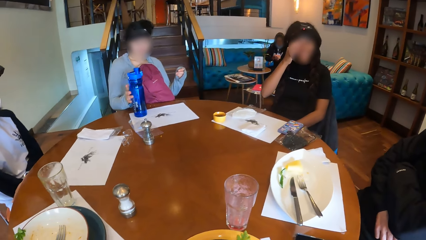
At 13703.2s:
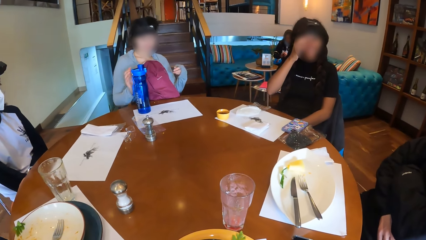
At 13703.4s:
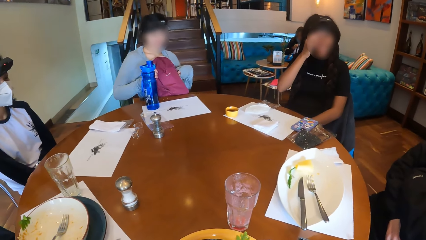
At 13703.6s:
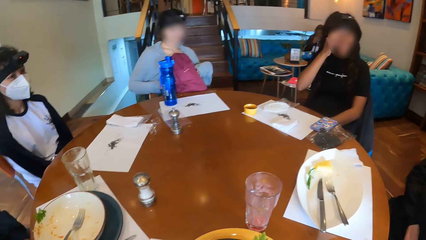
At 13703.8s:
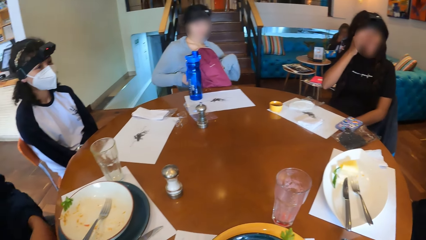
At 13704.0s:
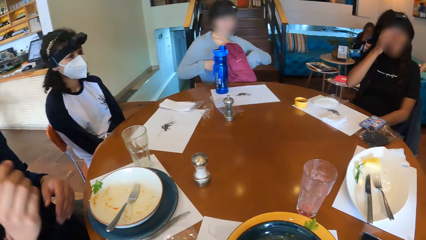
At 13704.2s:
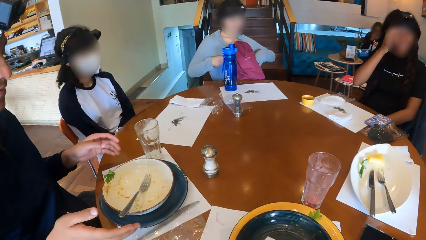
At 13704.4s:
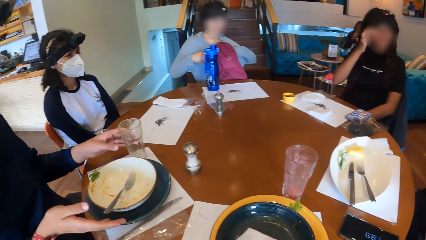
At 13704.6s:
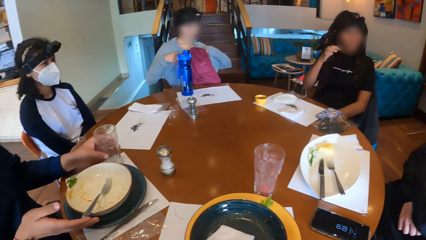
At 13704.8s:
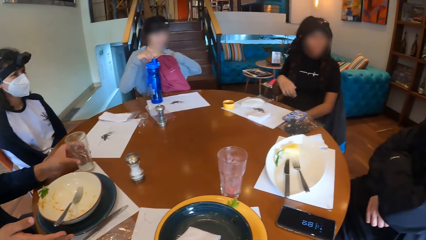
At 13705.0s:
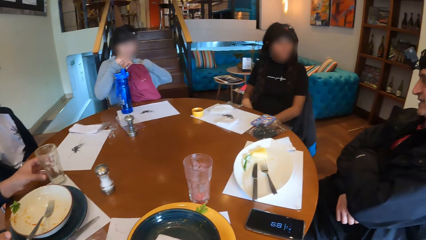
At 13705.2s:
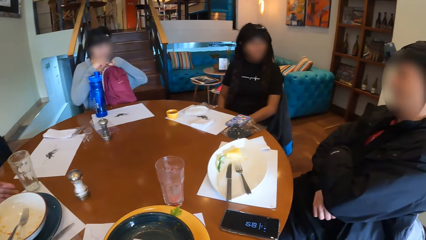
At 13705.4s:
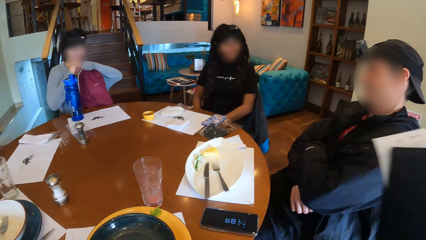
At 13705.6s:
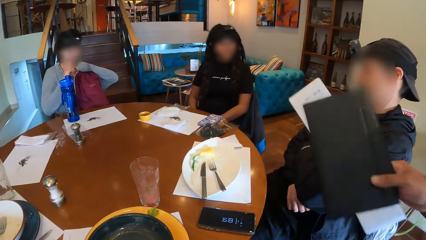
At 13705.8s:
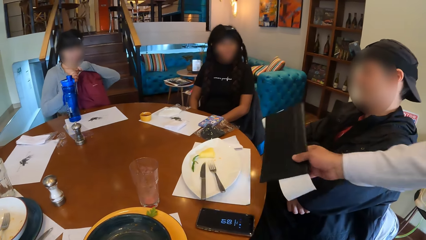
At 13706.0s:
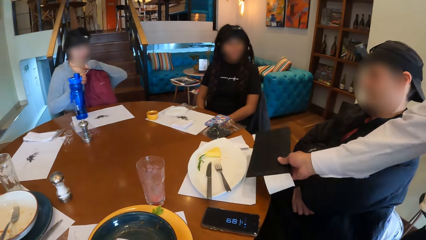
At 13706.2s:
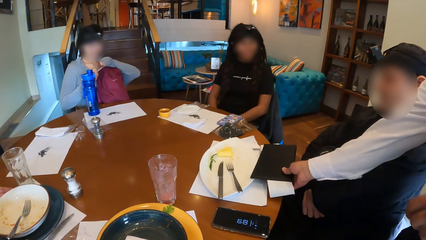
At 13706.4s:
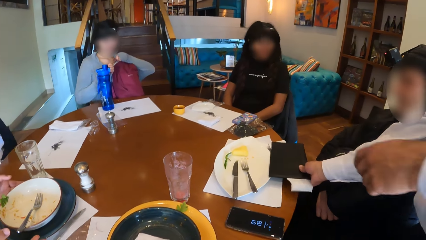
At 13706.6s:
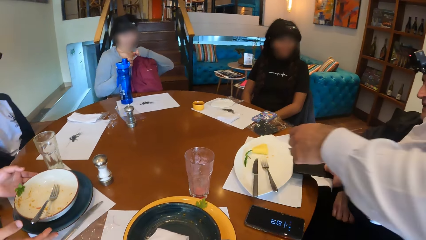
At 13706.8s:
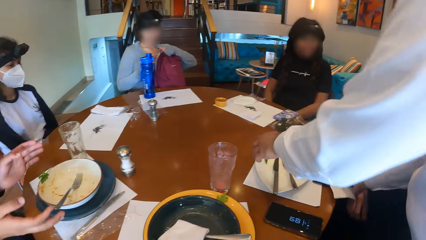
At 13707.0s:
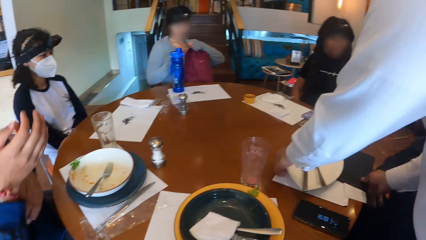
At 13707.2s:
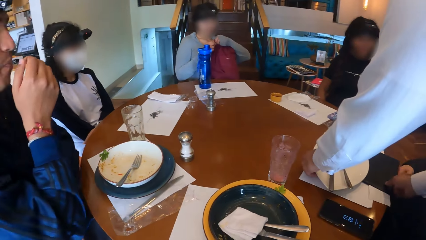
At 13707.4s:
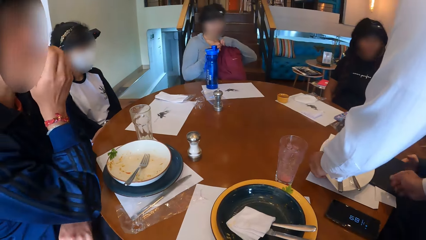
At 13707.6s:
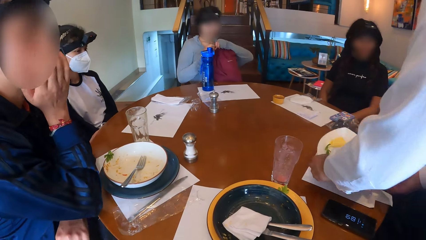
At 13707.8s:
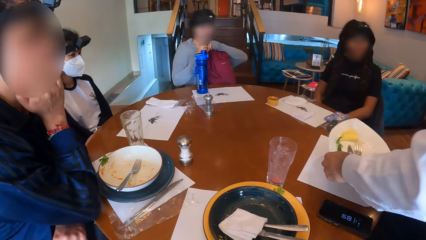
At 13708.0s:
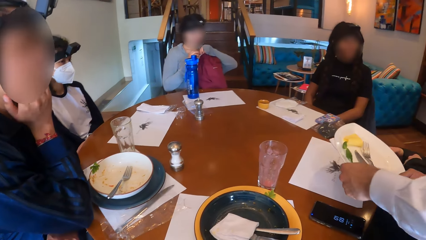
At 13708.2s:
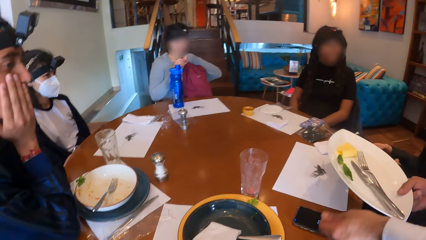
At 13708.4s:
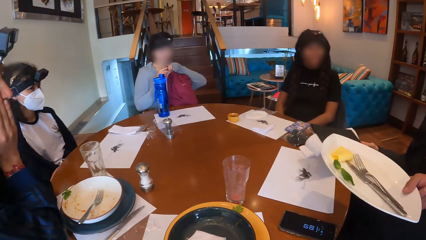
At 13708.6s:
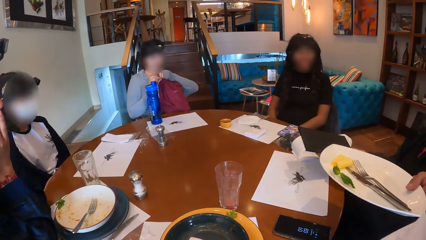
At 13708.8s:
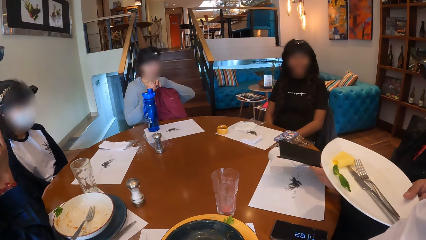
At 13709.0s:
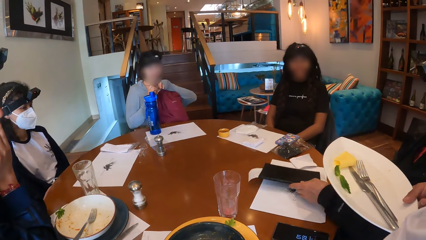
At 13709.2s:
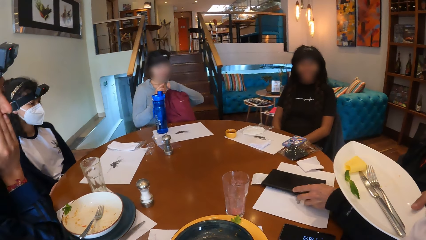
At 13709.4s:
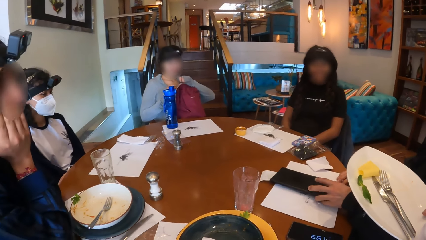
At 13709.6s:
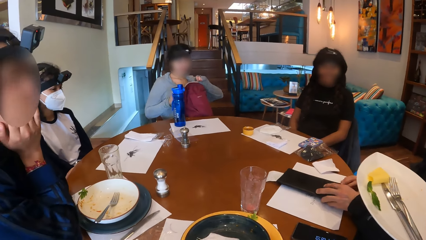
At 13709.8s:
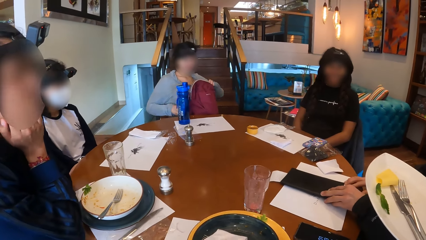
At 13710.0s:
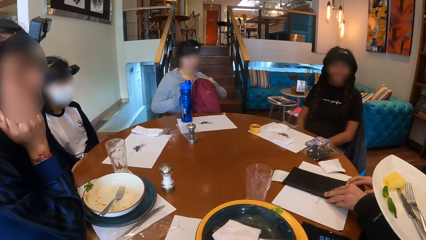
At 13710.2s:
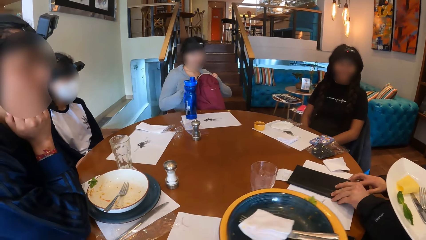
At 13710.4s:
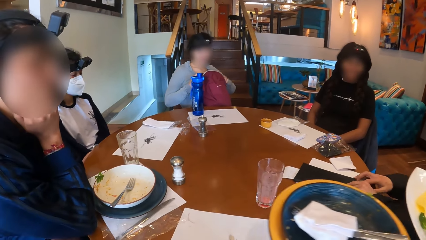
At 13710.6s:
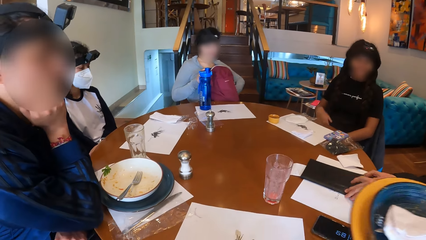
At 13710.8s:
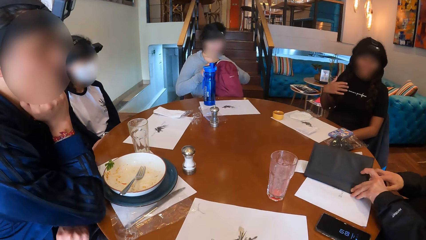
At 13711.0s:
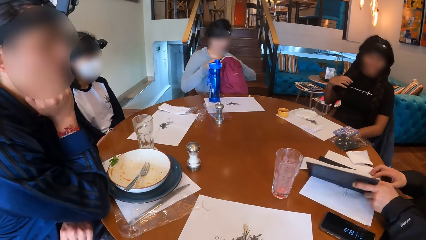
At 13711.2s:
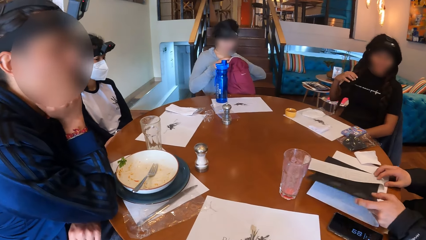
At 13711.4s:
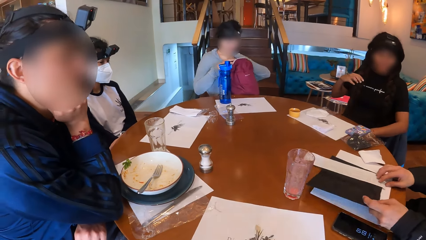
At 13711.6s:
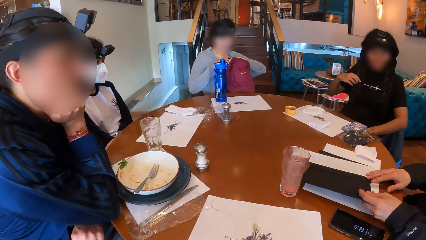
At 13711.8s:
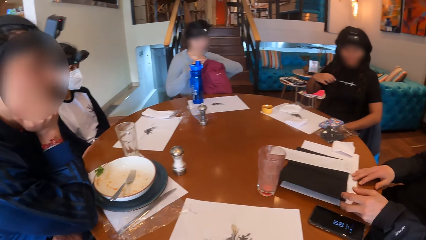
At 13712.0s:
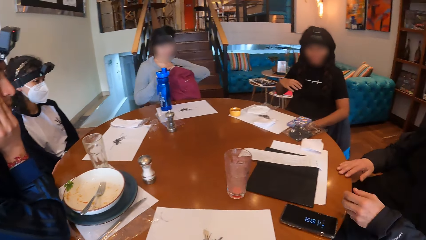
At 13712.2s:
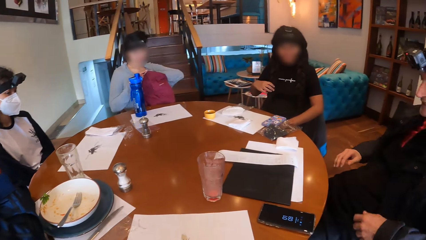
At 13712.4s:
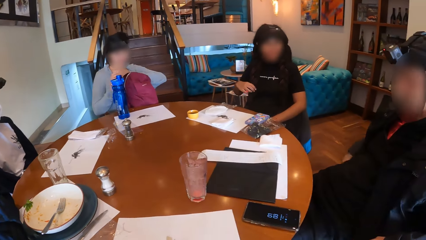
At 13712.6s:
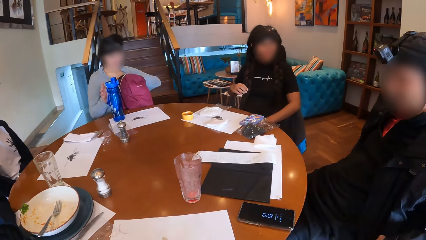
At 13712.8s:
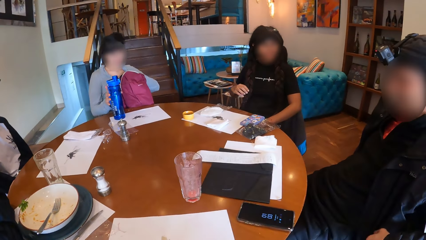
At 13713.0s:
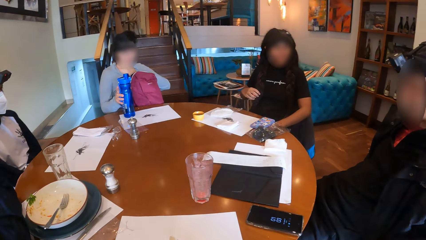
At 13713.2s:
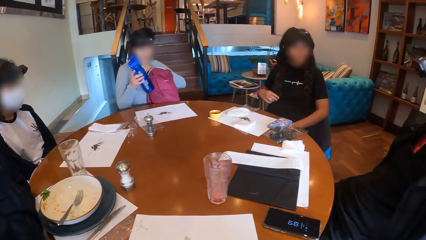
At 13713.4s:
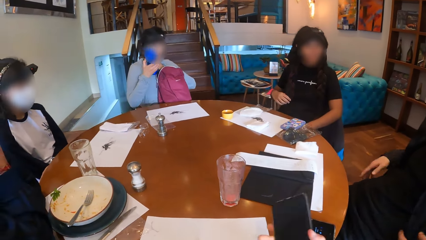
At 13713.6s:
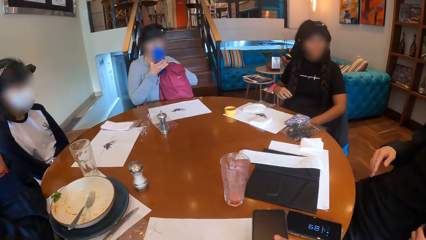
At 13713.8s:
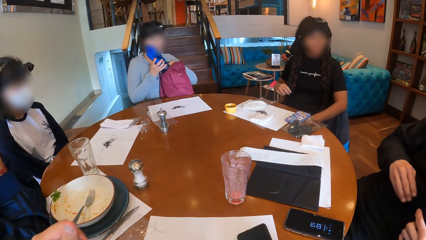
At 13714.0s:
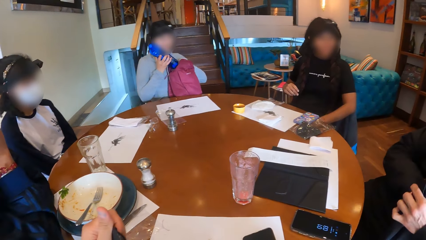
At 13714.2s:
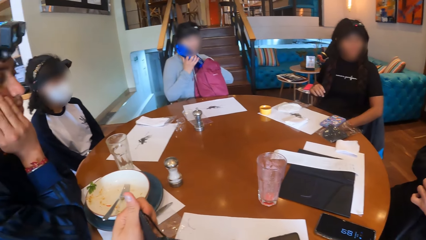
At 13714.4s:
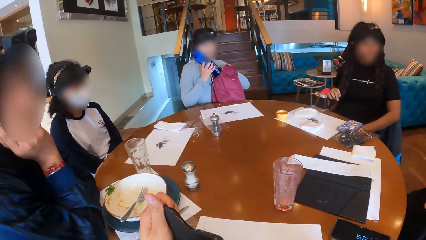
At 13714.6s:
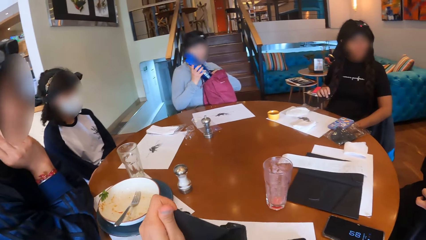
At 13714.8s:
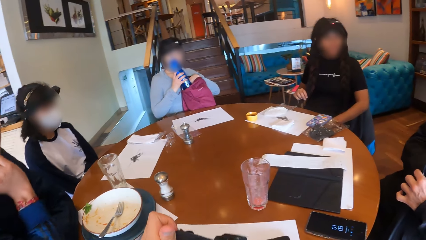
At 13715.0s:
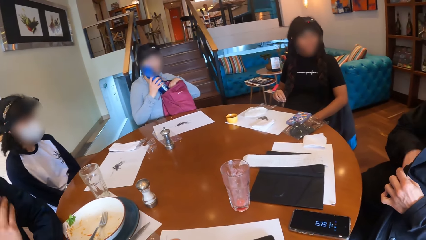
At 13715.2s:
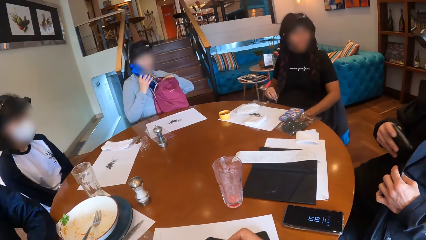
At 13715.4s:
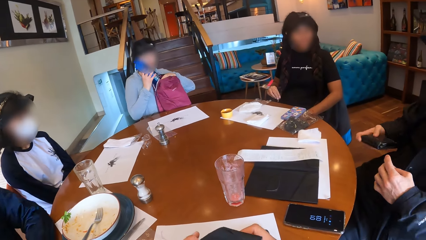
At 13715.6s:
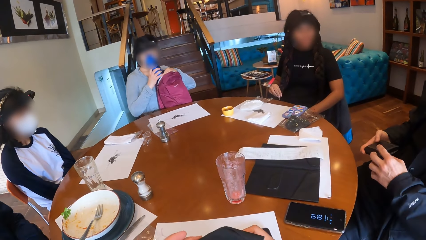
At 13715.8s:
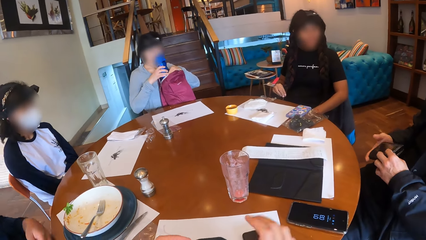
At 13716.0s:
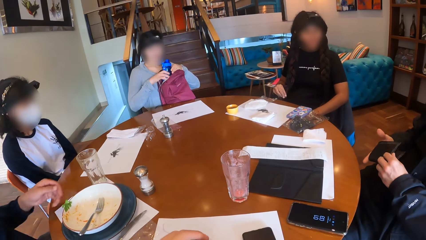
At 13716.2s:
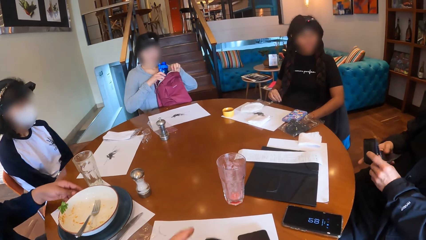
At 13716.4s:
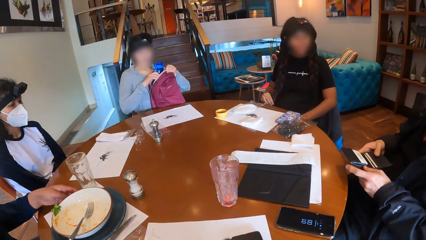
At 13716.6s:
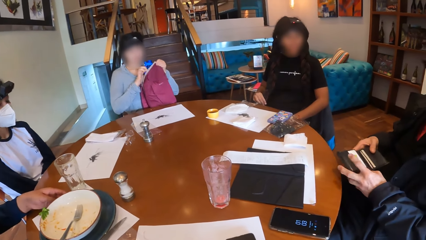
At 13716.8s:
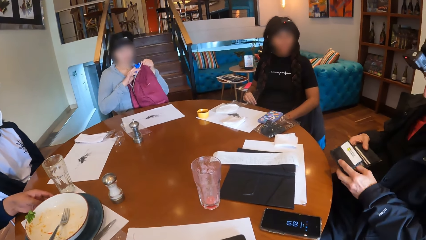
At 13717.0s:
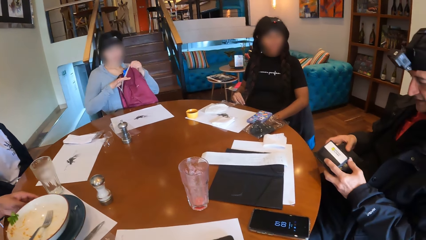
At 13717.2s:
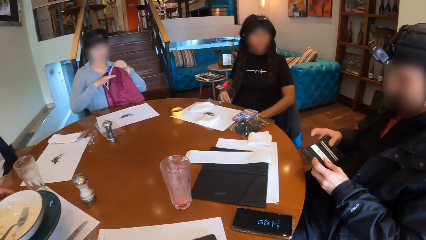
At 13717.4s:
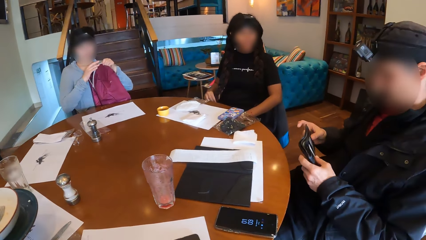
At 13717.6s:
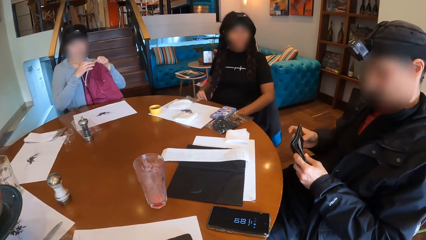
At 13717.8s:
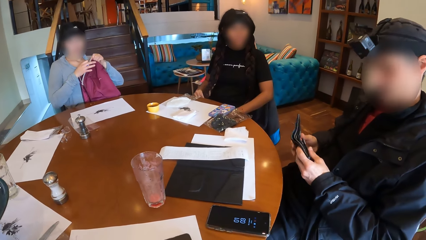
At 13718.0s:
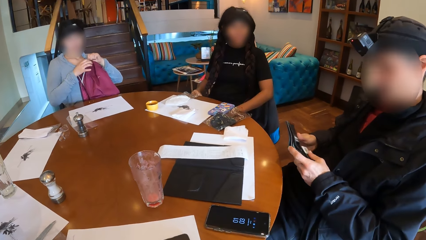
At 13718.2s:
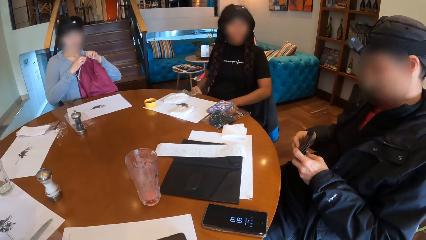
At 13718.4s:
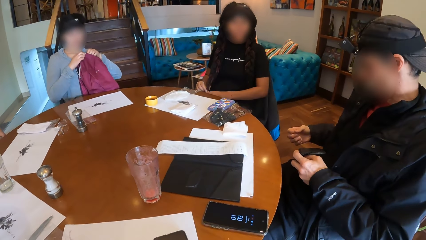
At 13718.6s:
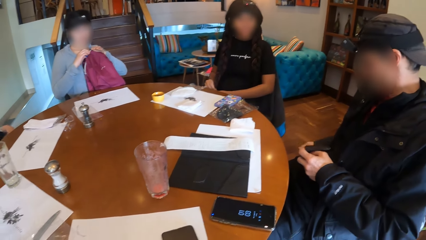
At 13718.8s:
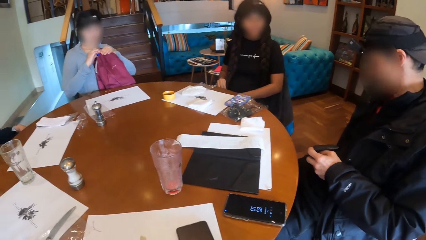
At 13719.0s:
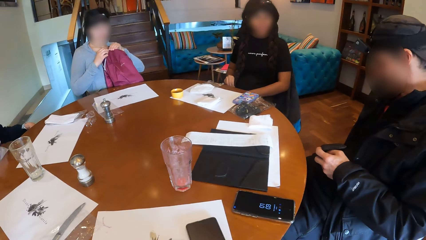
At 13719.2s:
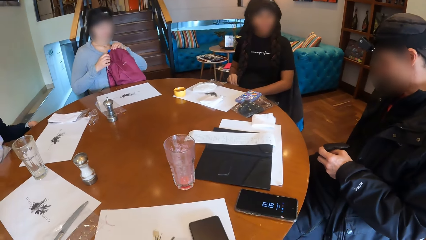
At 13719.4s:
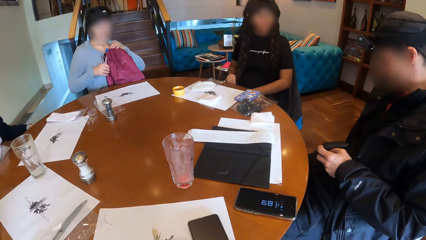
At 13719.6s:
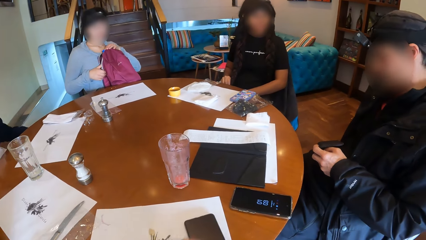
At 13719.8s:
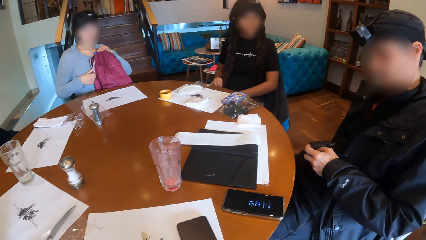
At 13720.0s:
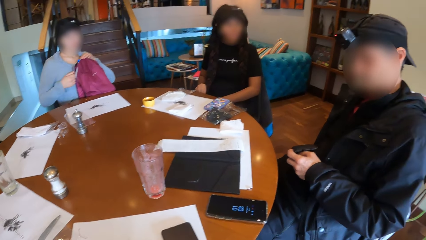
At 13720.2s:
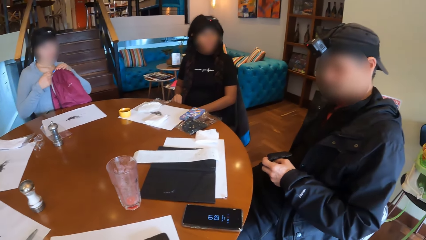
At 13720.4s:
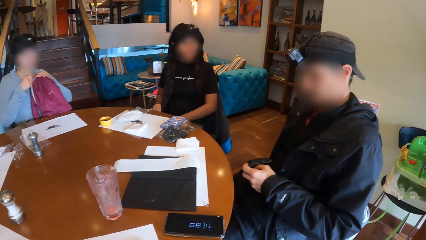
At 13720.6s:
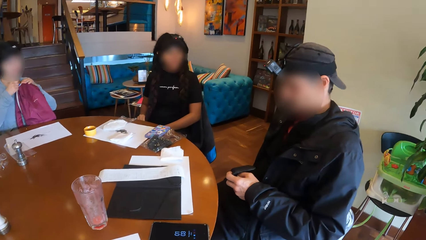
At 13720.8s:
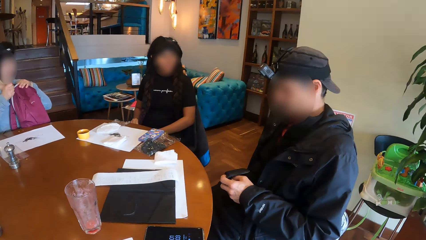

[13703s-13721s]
A woman places the water bottle on the table with her right hand. The woman zips the bag on her chest with her hands. A waiter places a bill in a black purse or booklet on the table with his right hand. The waiter picks a plate from the table with his left hand. A man touches his mouth with his right hand. Another man picks the bill with the black purse from the table with his right hand. The waiter holds the plate with his hands. The second man places the bill in the black purse on the table with his left hand, and adjusts the bill in the black purse on the table with his hands. The camera wearer hands the plate to the waiter. The second man opens the booklet. The woman picks the water bottle from the table with her right hand. The camera wearer pulls out a wallet with her right hand. She holds the wallet in her left hand. She looks around the room. The second man pulls out a wallet from his jacket with his right hand. The woman places the water bottle in the bag on her chest with her right hand. The second man opens up the wallet with his hands. The first man picks up the plate from the table with his left hand. The woman unzips the bag and zips the bag on her chest with her left hand.
